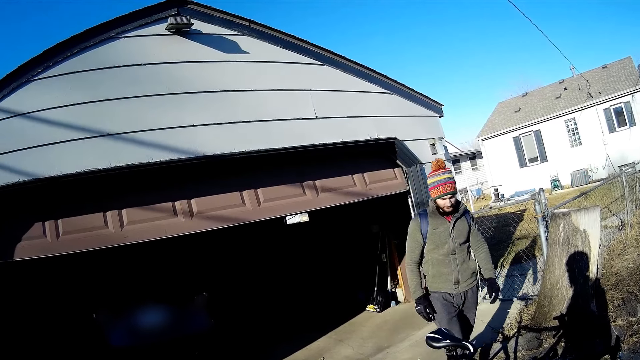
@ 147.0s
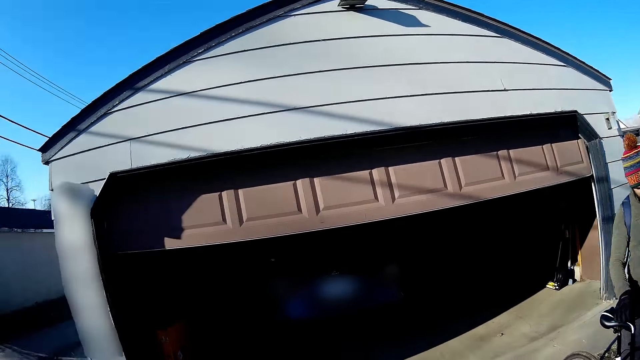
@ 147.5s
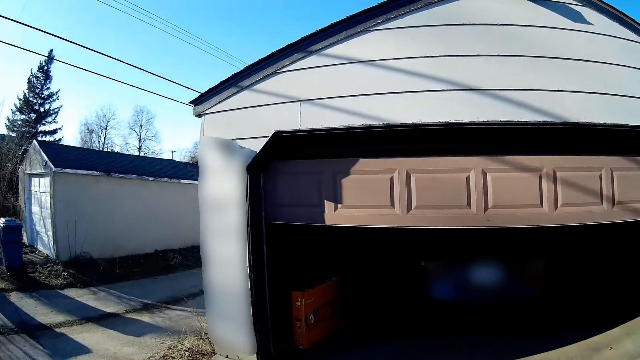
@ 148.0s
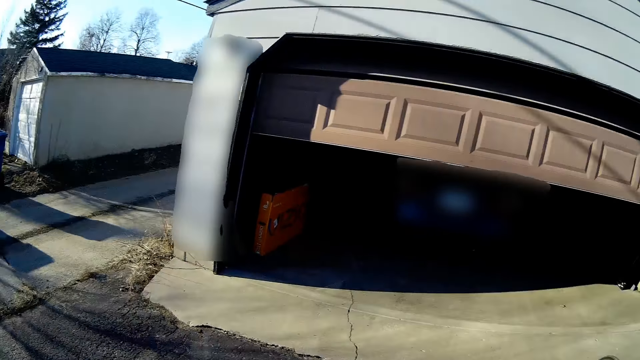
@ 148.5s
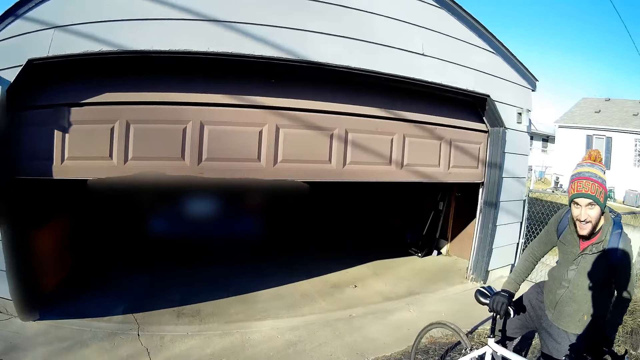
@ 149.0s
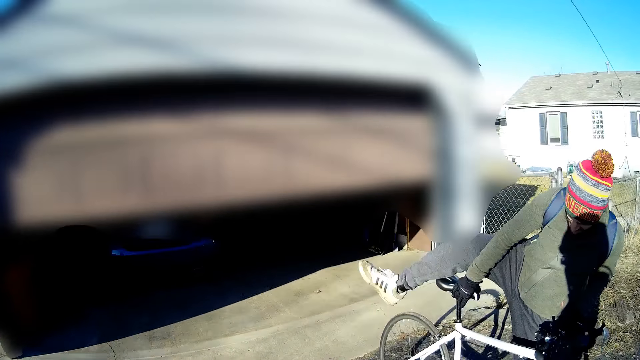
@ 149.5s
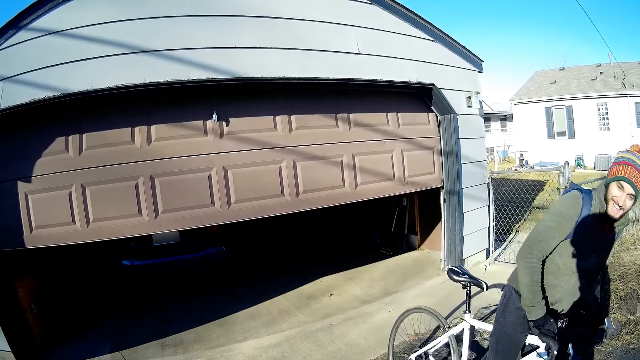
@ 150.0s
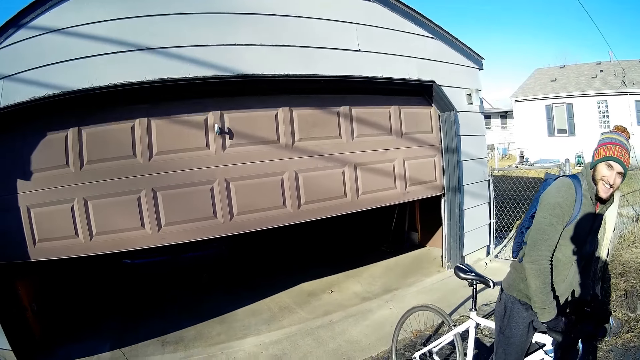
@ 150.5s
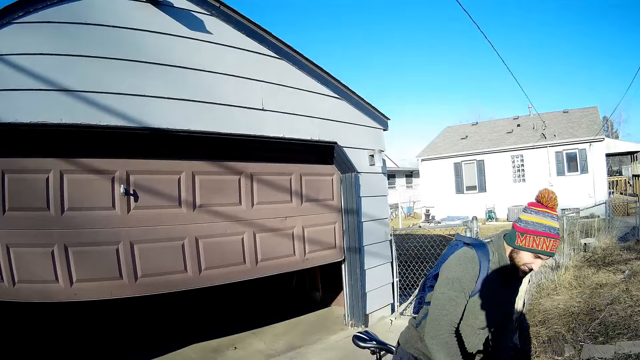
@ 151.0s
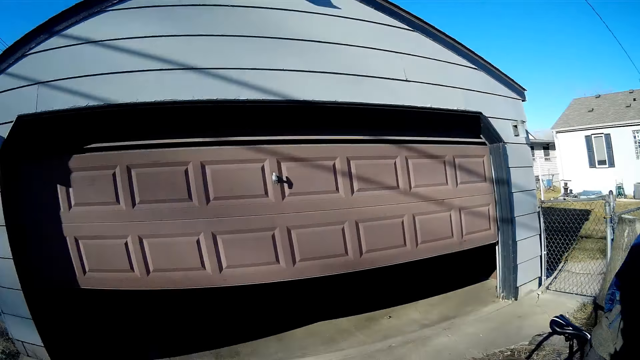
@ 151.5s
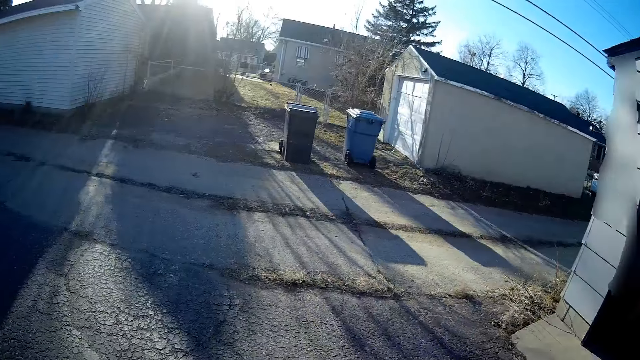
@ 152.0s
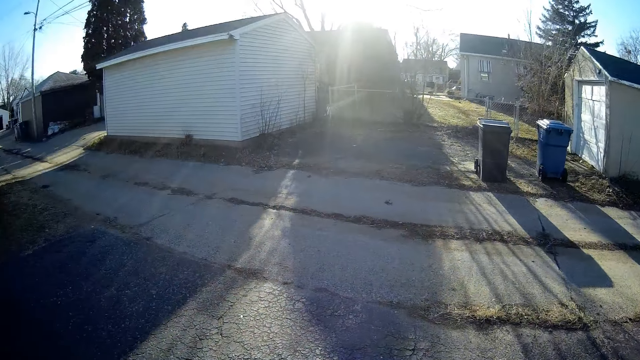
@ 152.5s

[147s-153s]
The camera wearer rides the bicycle on the street.

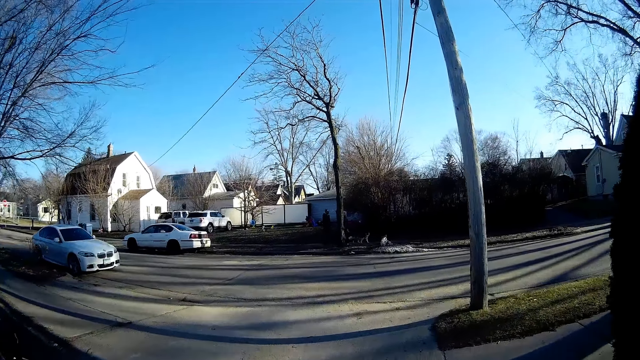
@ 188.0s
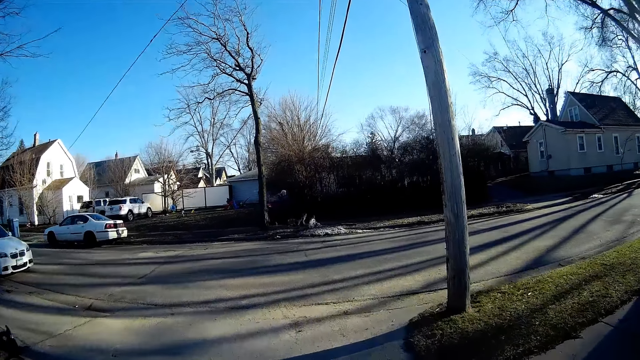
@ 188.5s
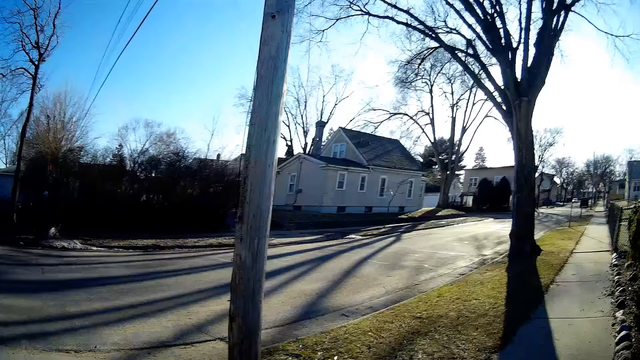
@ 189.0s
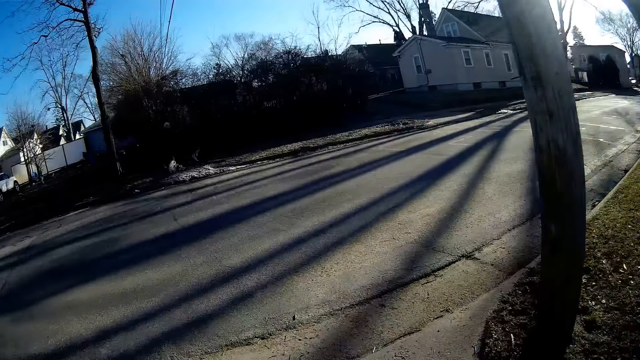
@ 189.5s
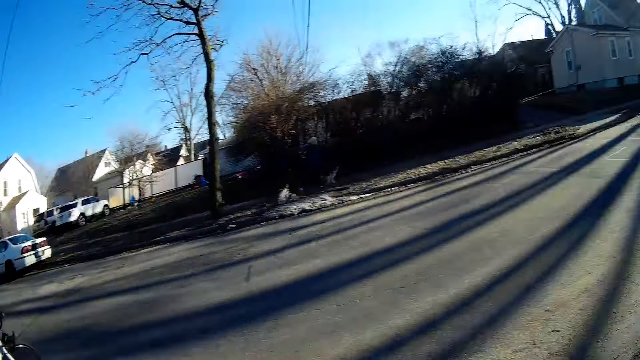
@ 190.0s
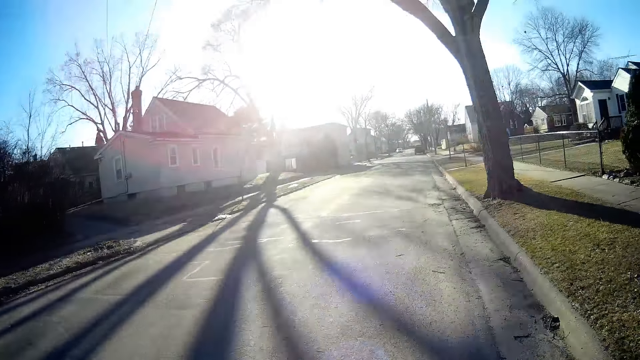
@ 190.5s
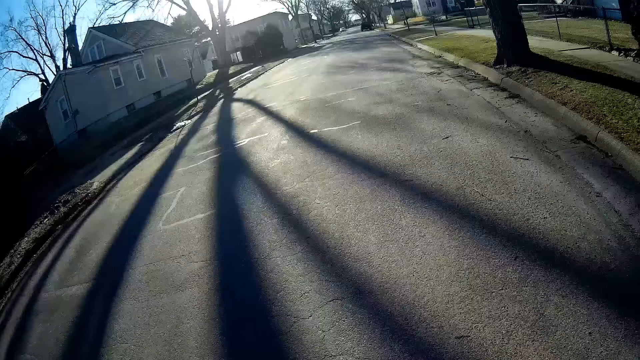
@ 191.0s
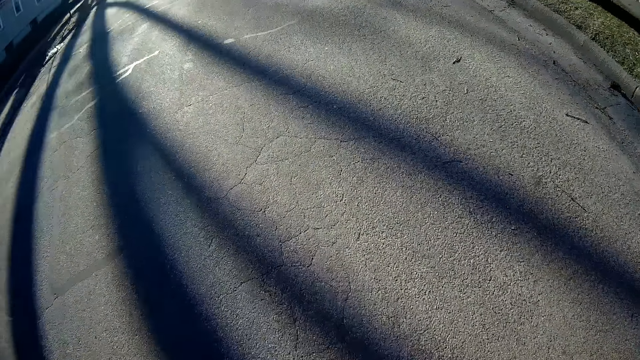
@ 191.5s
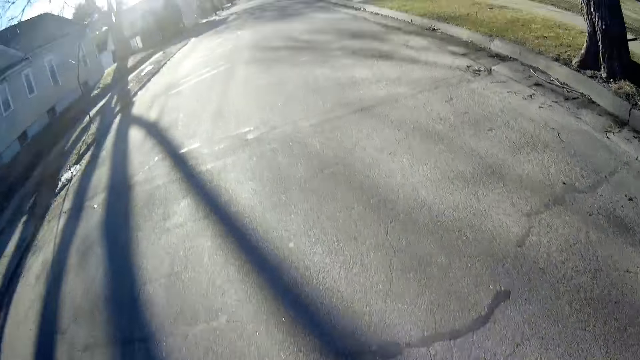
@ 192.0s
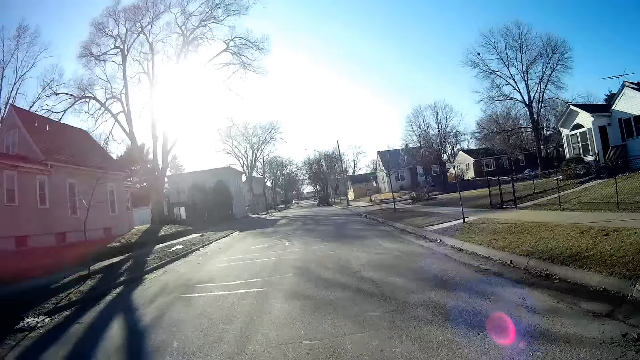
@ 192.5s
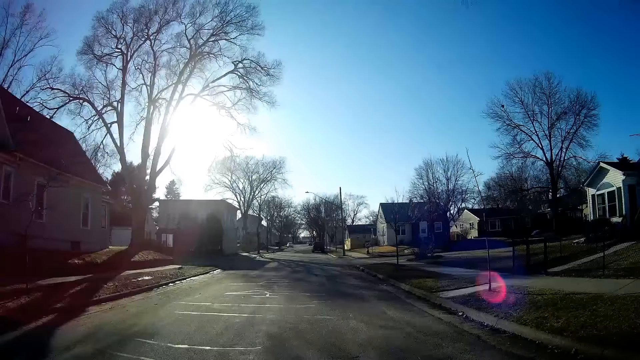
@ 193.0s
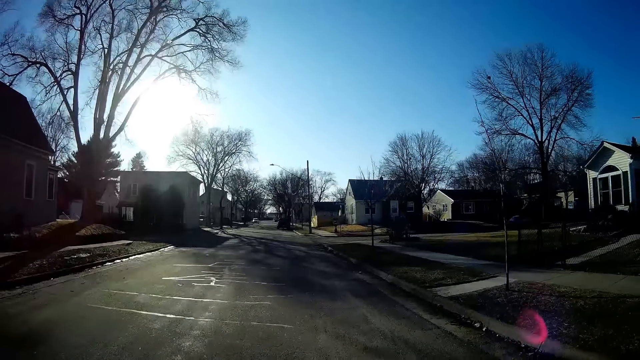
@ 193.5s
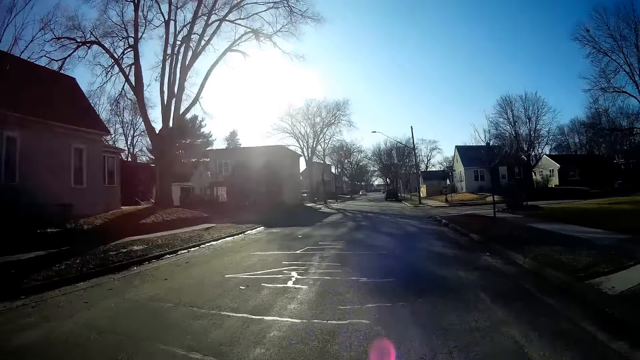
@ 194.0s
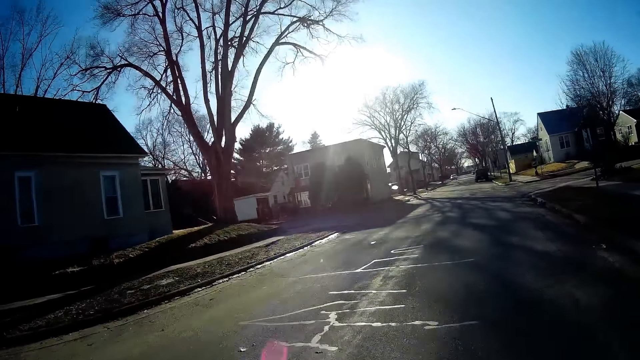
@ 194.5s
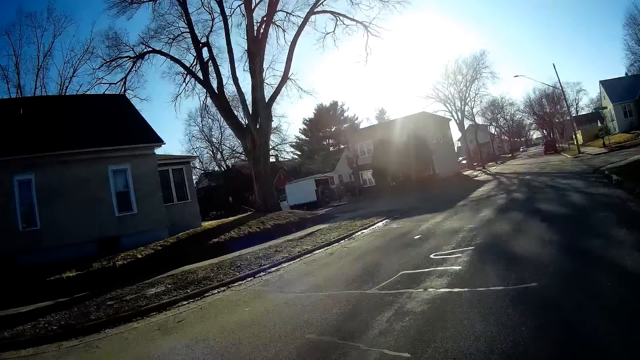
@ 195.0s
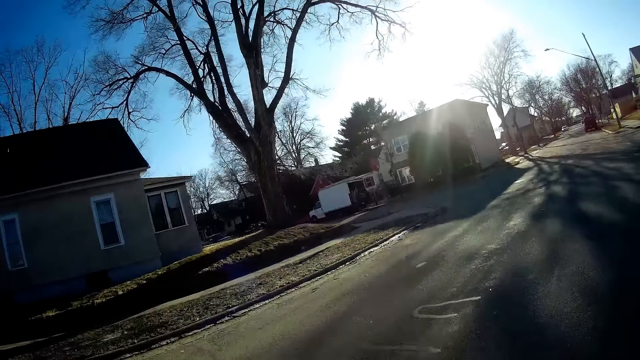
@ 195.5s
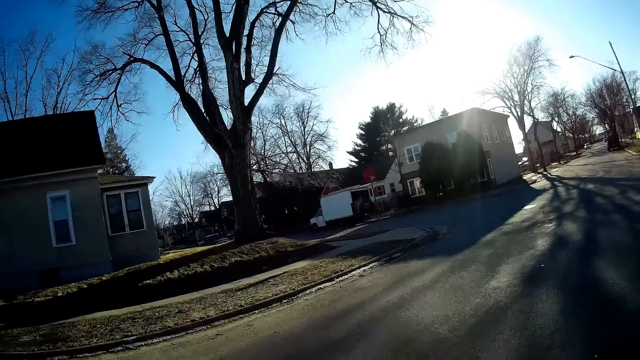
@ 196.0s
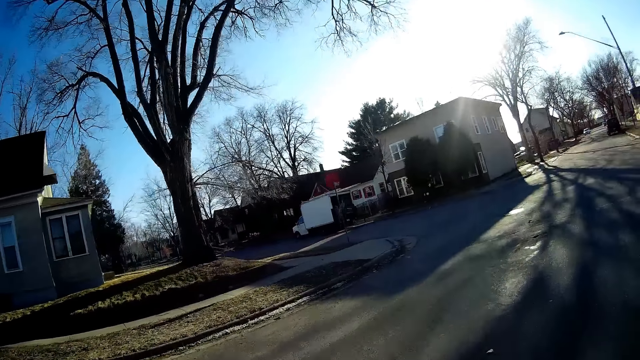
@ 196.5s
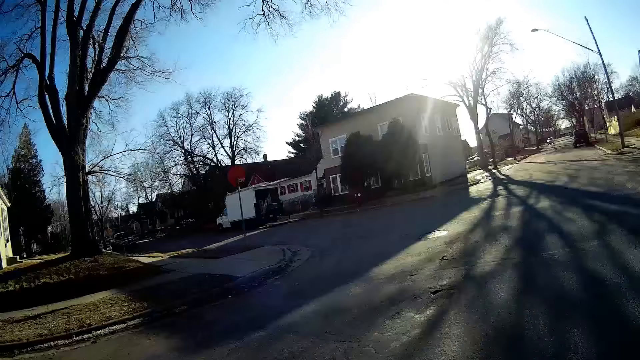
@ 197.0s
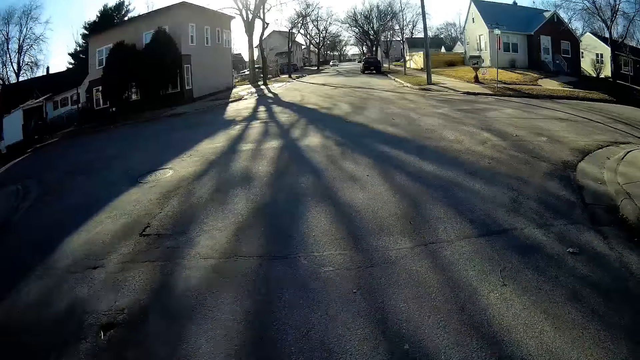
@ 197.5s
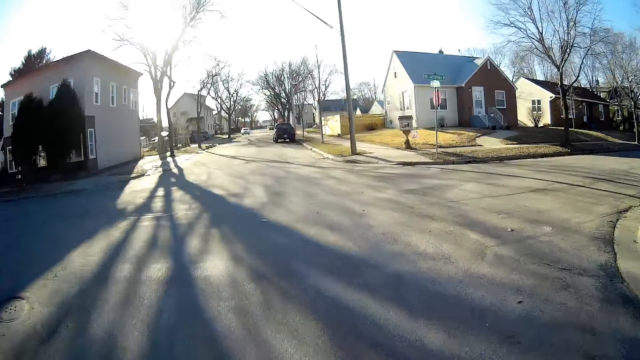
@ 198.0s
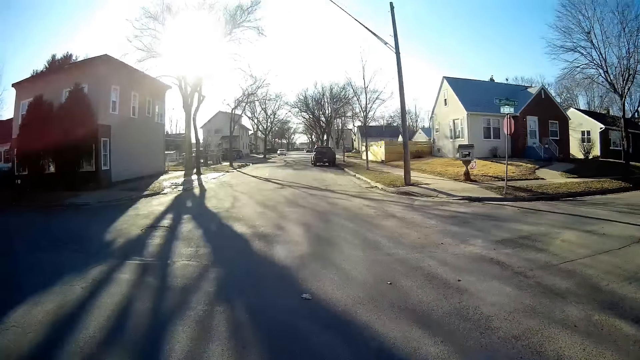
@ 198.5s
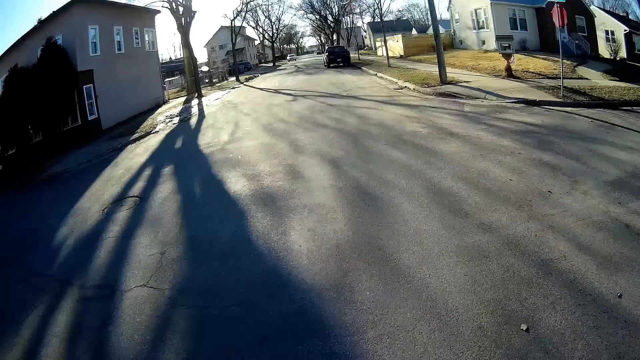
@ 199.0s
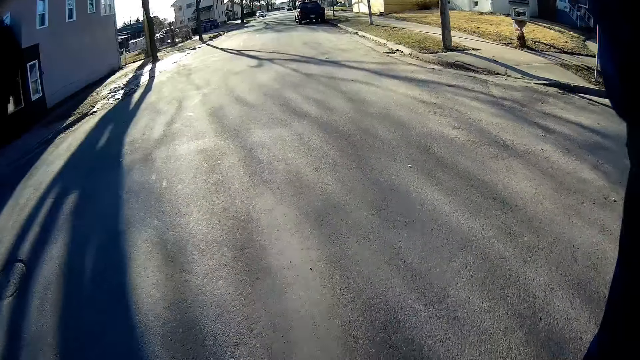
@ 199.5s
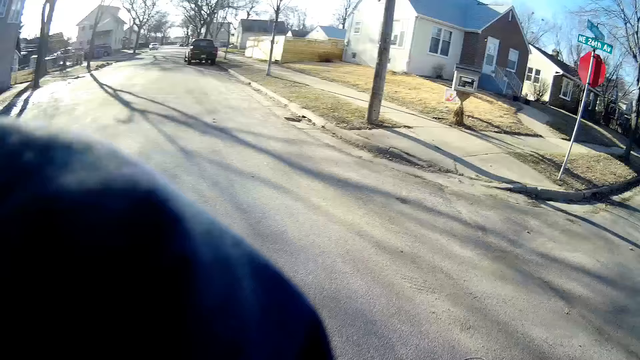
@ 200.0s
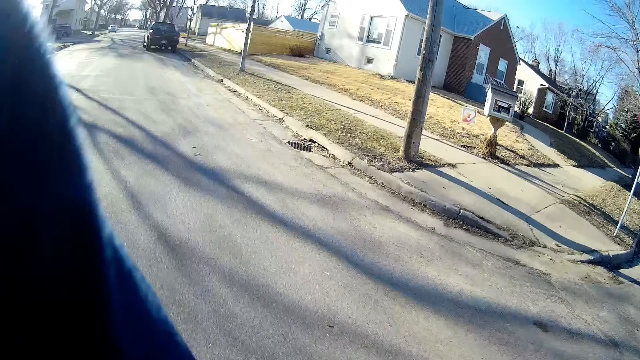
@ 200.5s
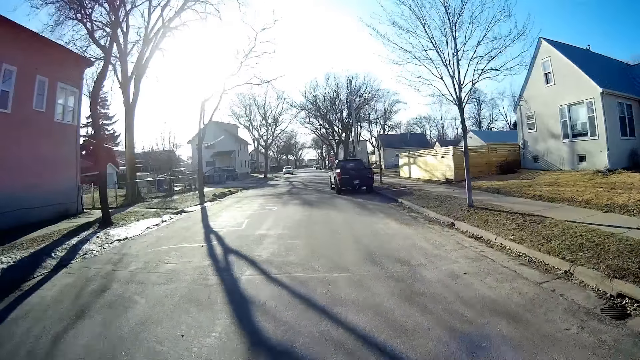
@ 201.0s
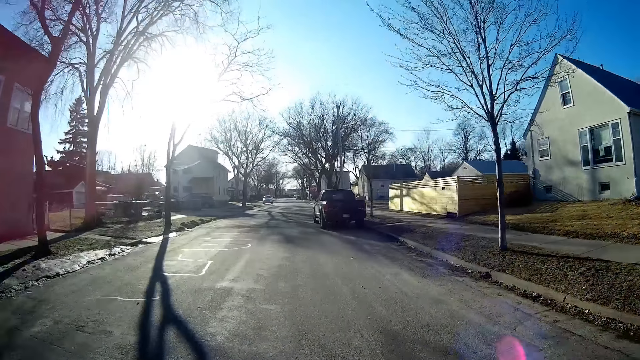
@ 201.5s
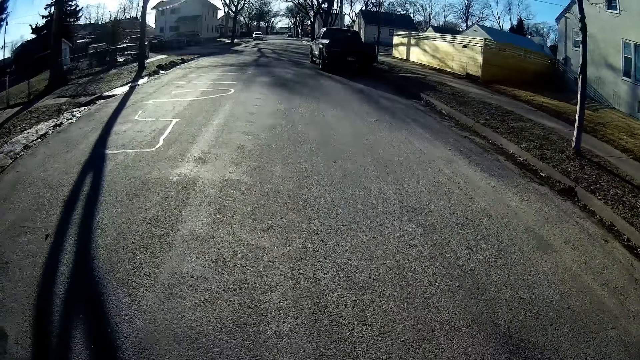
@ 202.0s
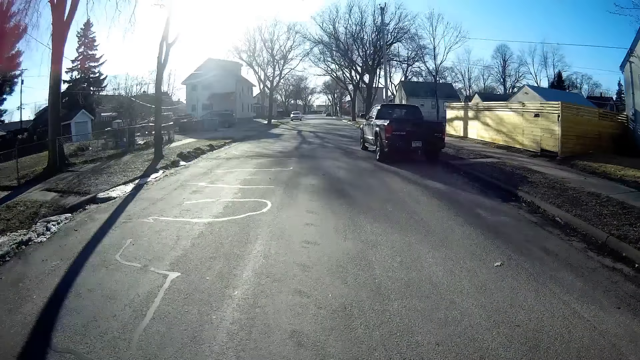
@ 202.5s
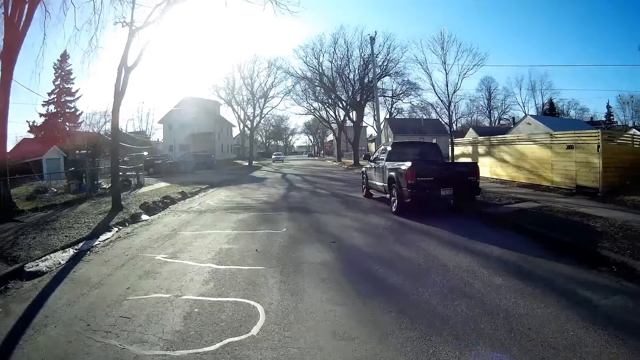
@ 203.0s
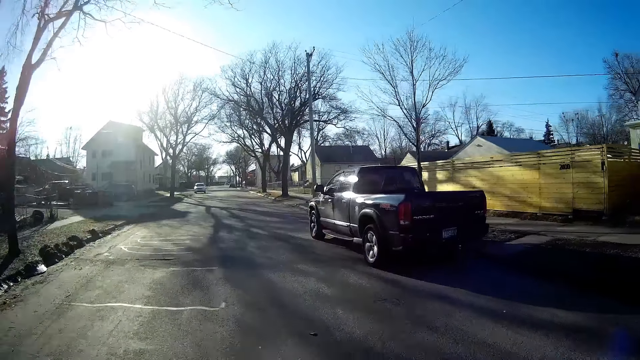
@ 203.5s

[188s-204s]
A person looks on the road. The camera wearer rides on the road. He lifts his hand.
